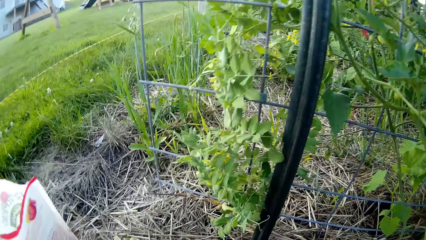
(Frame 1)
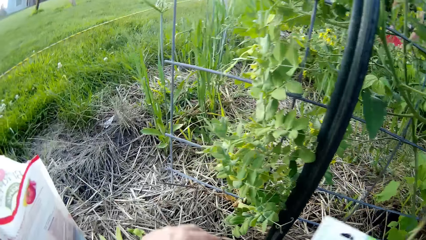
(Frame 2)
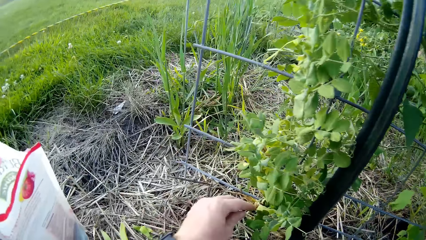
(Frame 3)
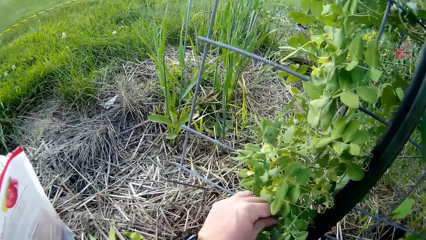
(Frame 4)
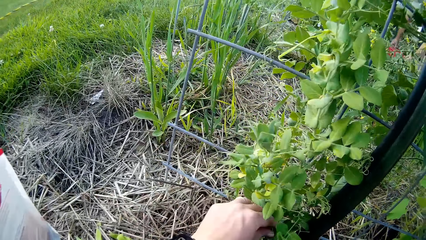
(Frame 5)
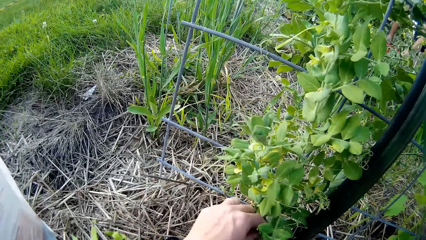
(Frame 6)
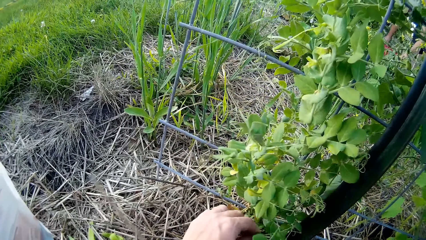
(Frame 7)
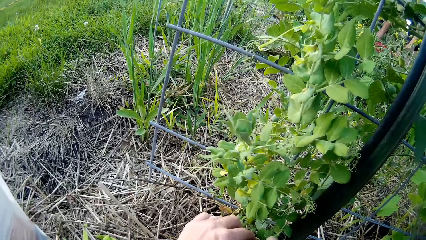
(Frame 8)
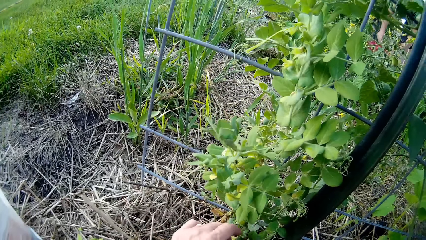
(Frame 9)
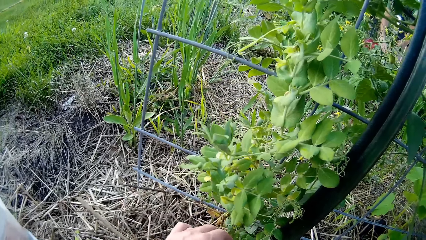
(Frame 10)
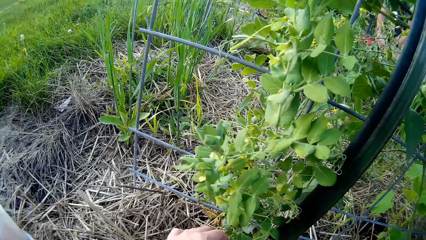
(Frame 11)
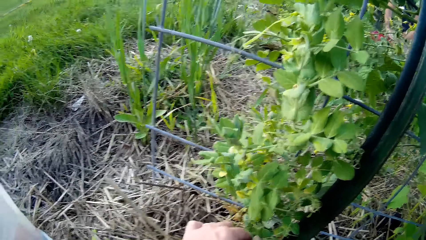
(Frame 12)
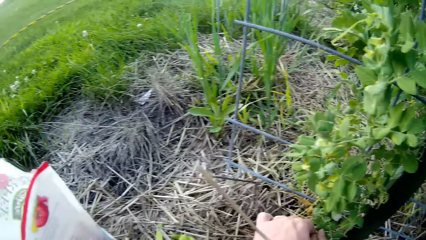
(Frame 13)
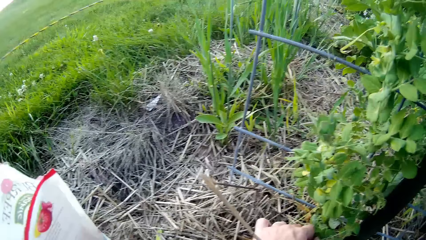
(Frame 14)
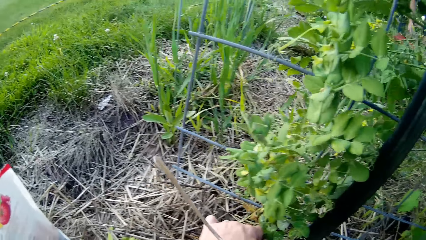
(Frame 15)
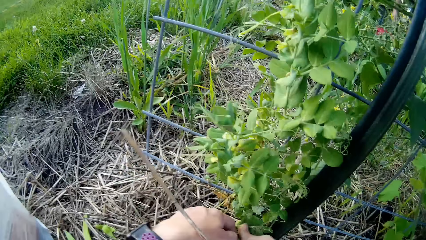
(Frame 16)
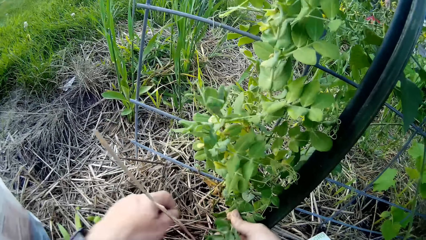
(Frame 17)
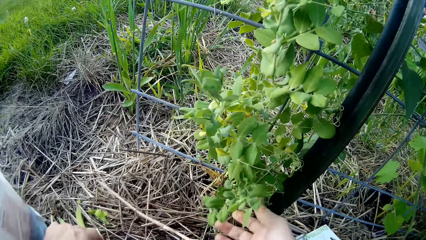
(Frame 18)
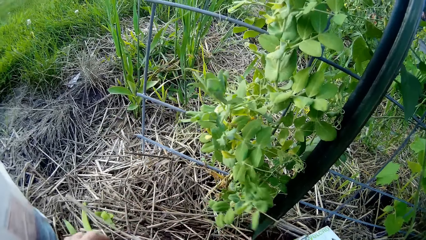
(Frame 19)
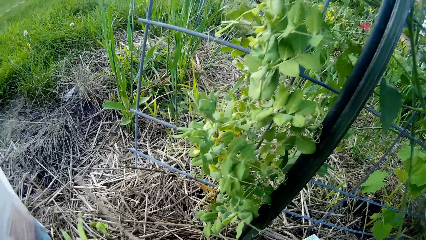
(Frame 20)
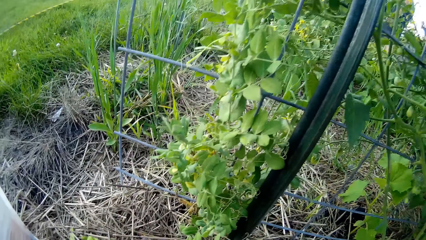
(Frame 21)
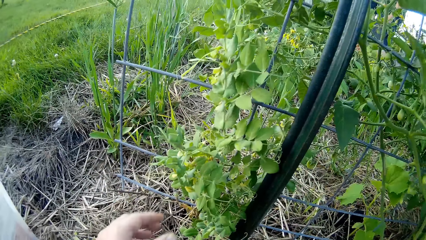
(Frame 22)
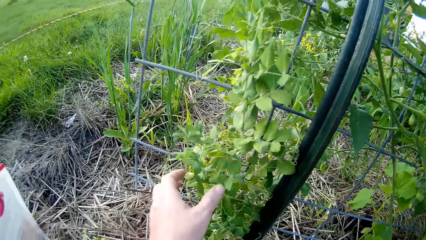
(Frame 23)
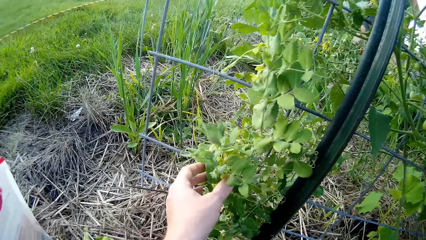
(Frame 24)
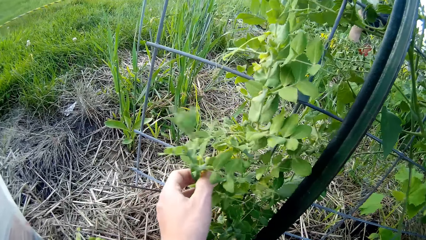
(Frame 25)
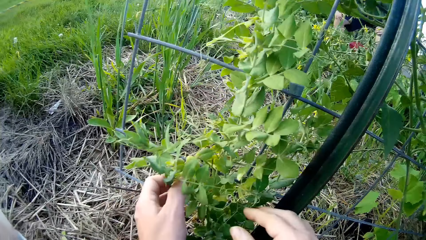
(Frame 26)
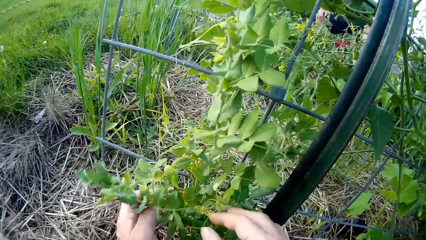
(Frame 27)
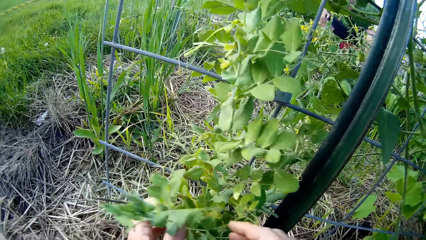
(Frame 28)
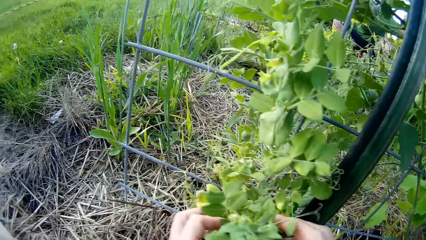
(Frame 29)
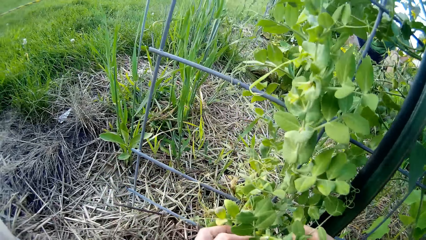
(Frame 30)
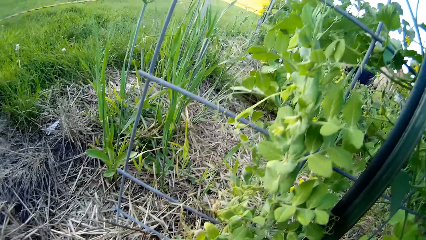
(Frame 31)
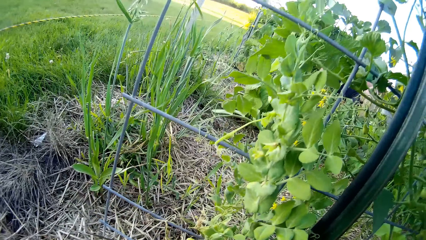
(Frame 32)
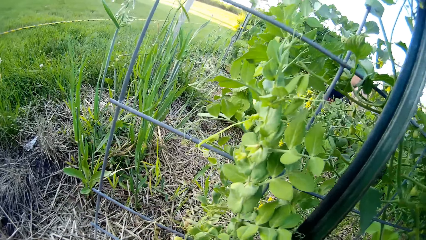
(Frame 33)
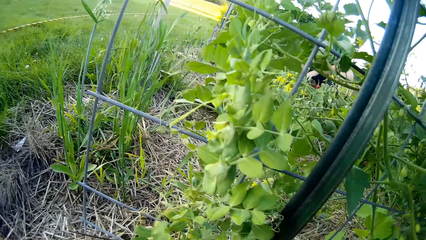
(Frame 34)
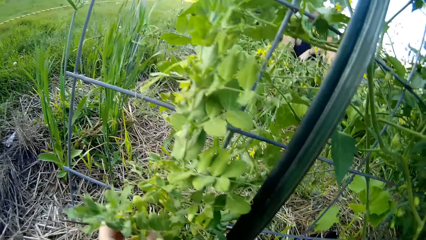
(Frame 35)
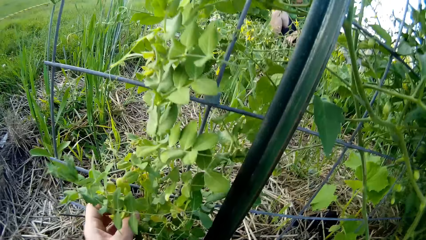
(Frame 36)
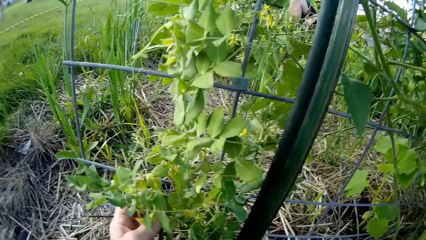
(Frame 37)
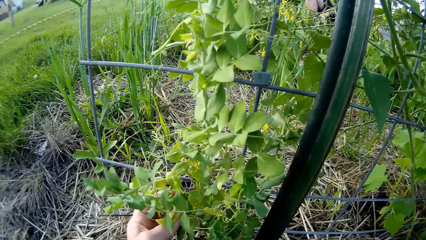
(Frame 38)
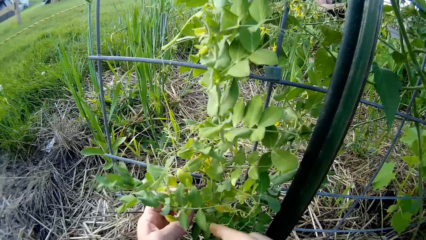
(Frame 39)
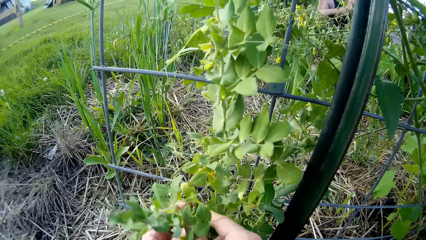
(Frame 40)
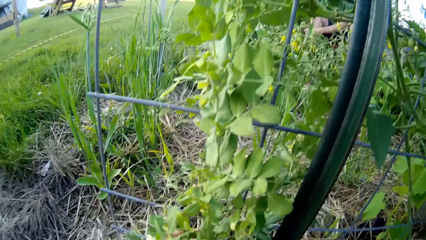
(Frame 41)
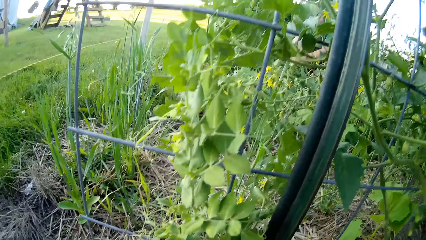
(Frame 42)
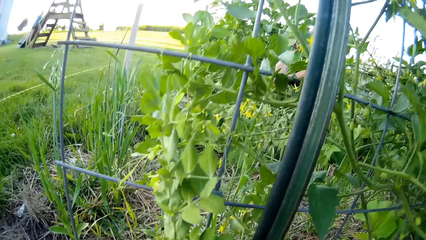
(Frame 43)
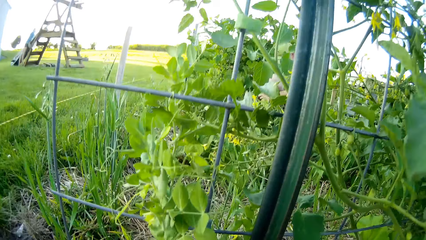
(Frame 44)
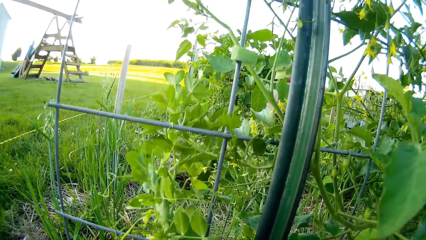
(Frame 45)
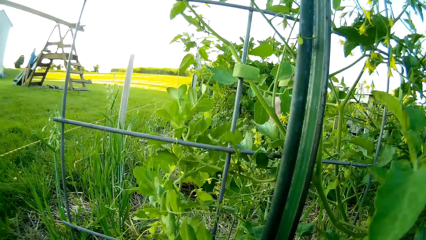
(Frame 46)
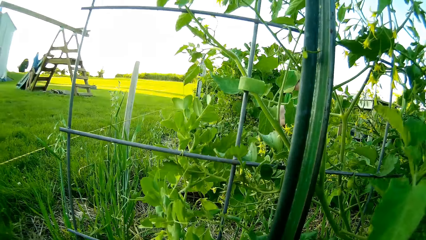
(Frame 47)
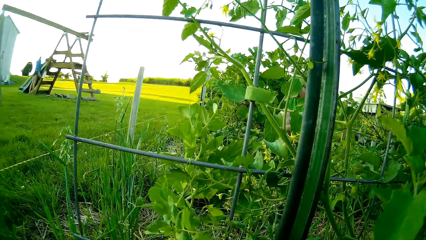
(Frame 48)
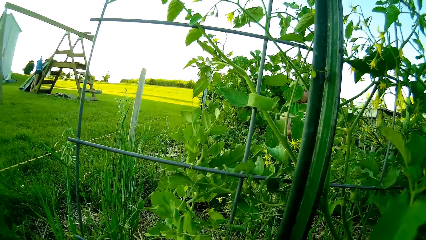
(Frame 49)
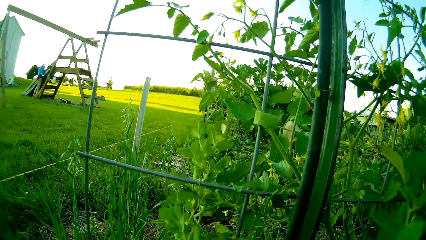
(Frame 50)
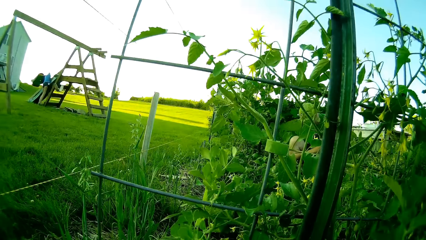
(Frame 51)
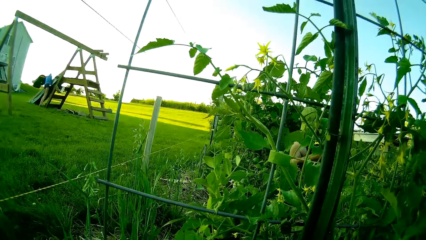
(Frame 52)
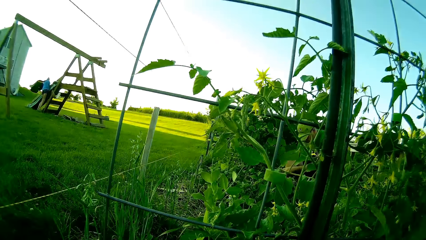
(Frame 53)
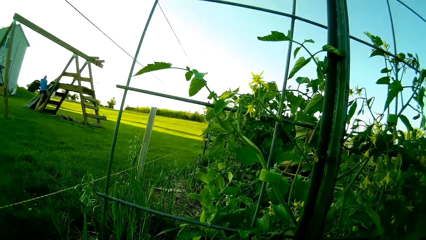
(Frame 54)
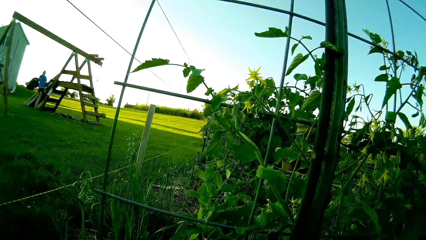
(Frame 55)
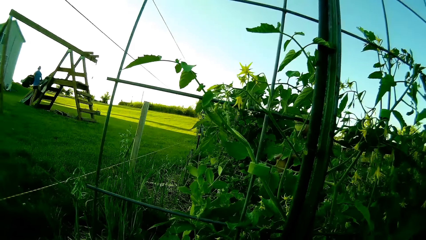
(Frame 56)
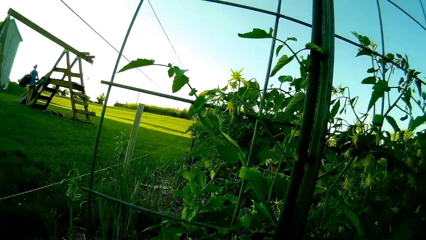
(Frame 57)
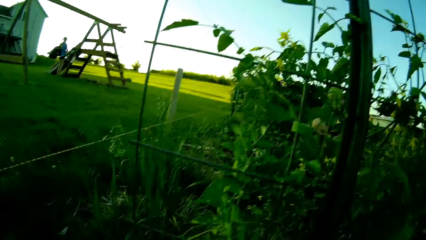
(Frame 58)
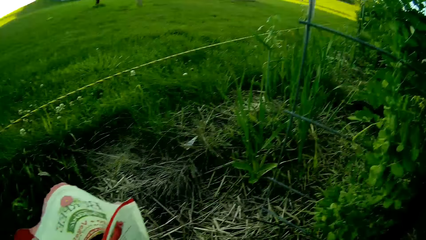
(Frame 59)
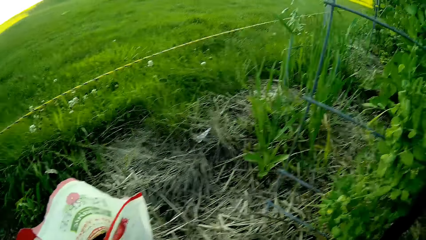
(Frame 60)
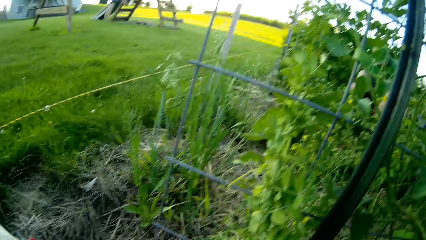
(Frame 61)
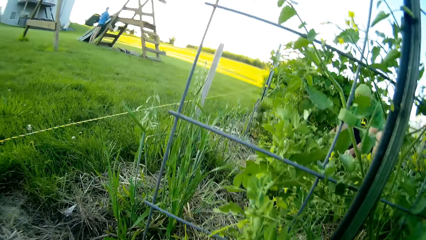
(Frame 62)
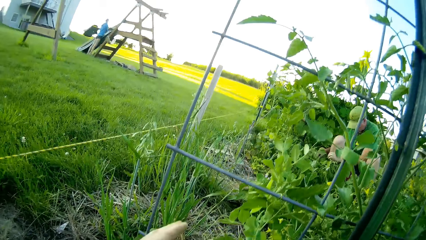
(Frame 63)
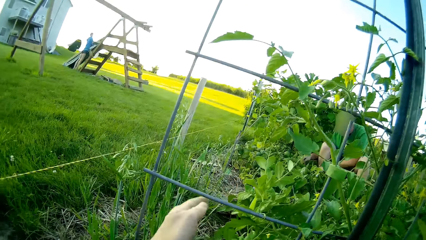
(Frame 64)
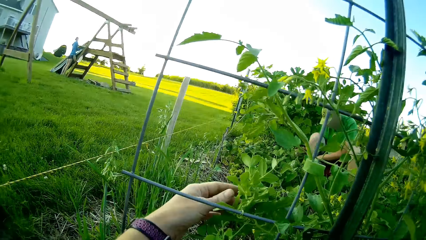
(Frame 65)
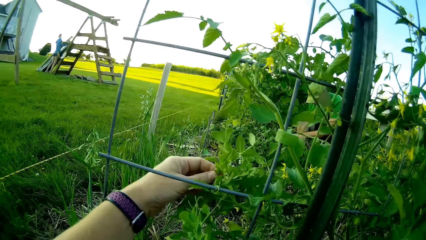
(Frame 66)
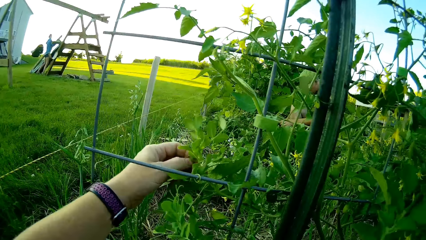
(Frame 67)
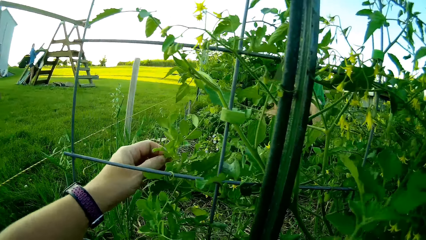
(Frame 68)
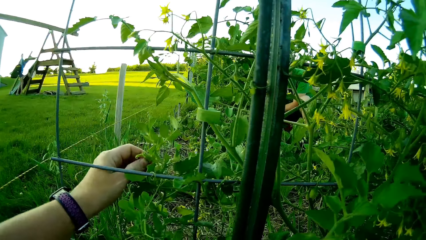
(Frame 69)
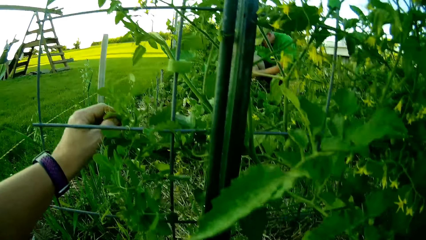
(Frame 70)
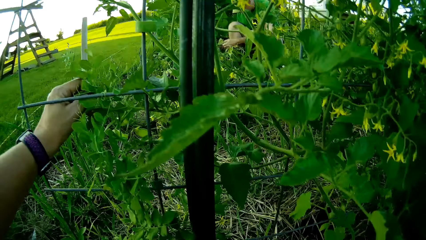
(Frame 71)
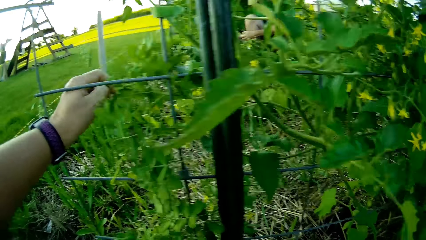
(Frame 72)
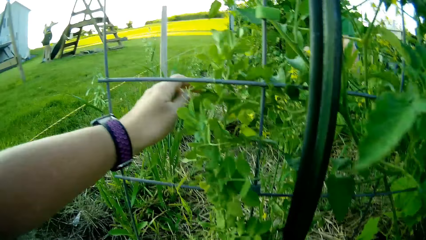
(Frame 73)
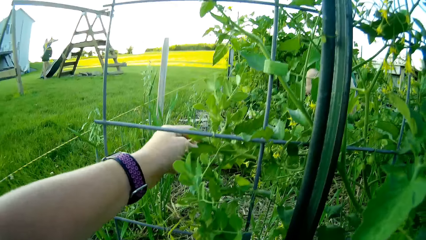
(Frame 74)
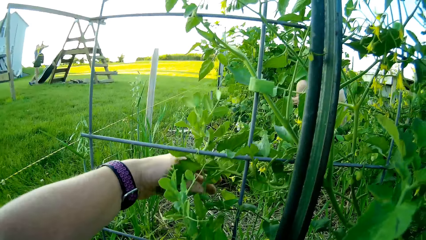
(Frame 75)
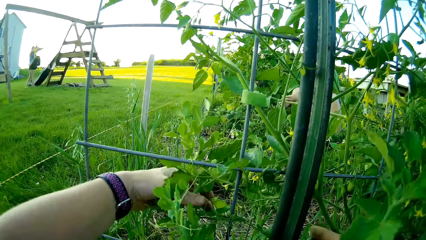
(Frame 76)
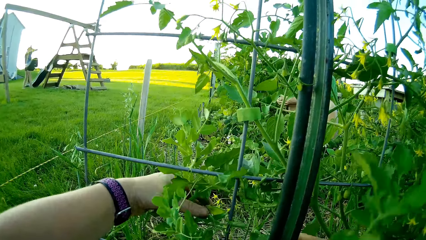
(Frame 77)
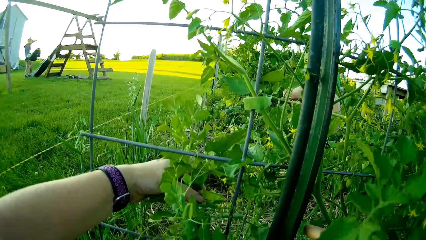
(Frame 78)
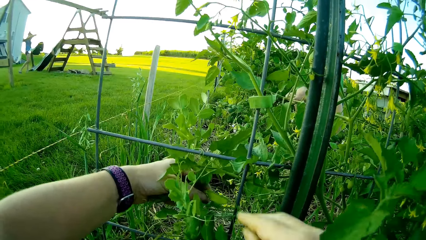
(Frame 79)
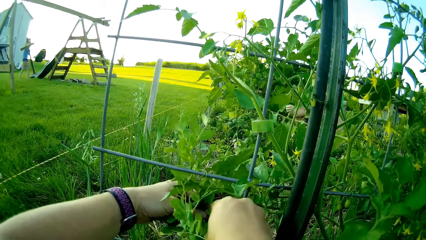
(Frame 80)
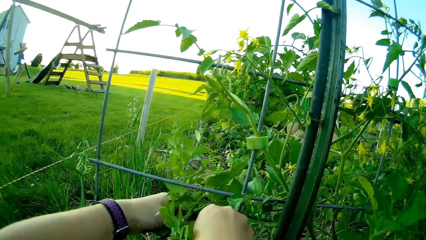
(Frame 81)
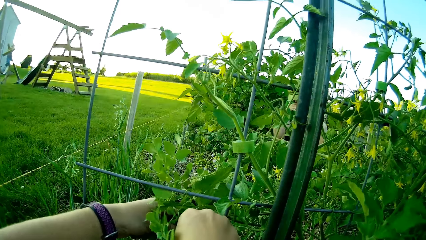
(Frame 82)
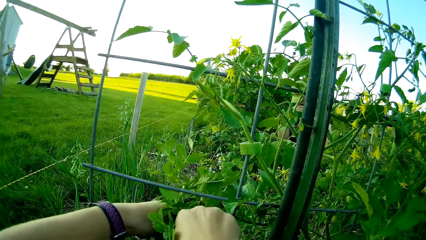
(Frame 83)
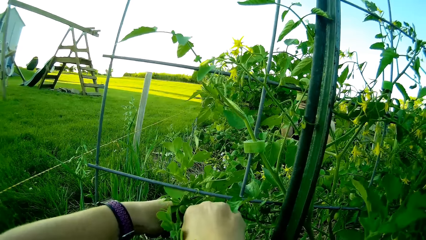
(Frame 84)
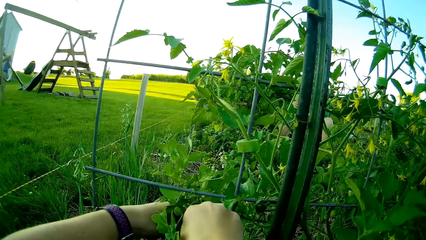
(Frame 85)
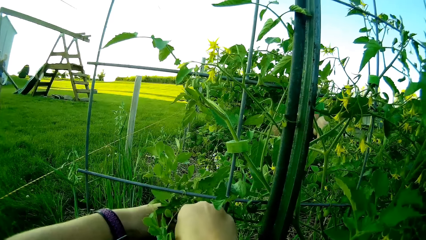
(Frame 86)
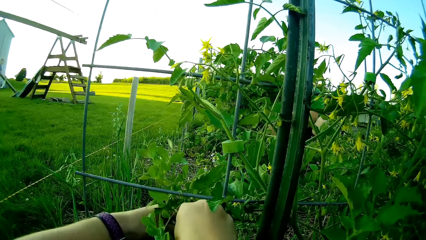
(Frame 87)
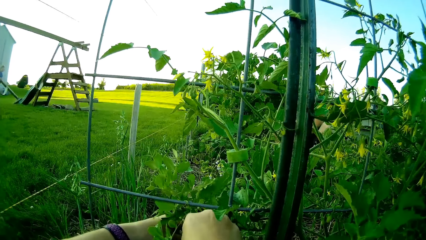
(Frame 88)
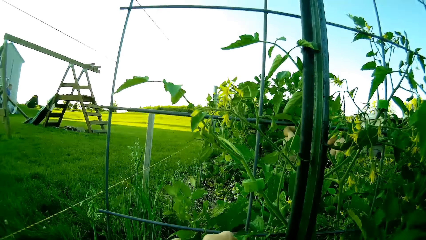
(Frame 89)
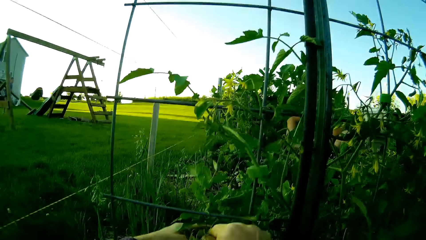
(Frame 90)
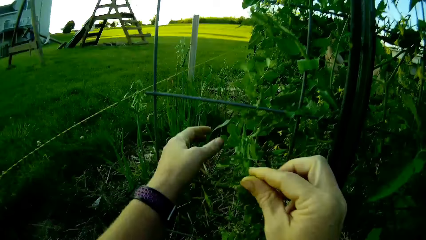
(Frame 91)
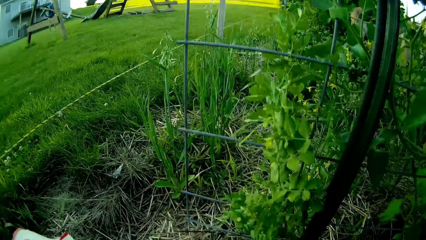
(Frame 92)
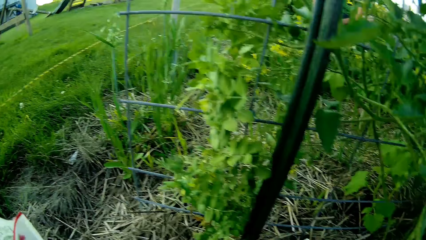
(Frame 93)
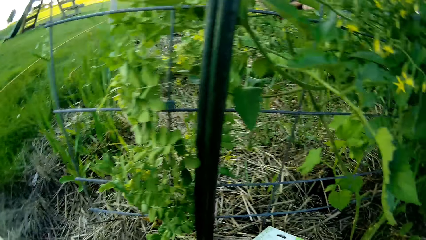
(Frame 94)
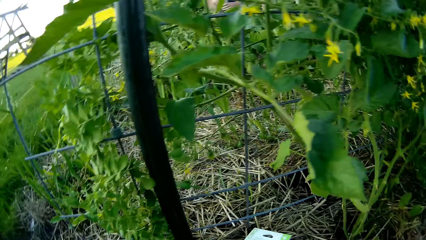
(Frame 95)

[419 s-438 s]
The camera wearer cuts the plant with the garden scissors. They fix the plant with both hands.
